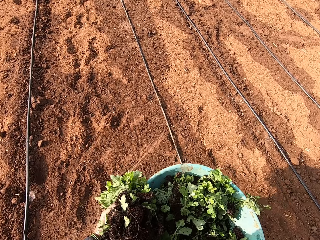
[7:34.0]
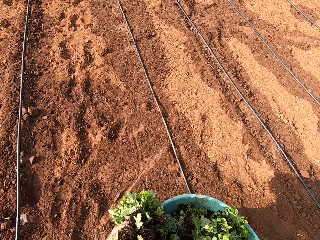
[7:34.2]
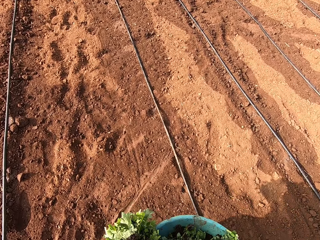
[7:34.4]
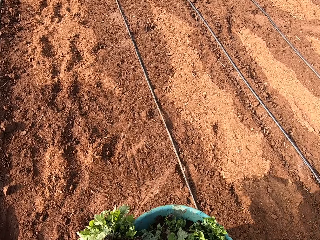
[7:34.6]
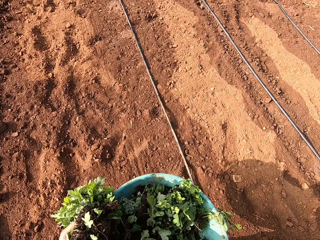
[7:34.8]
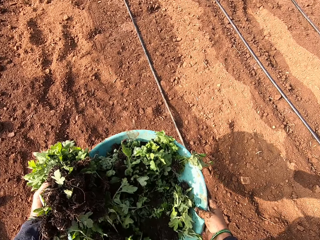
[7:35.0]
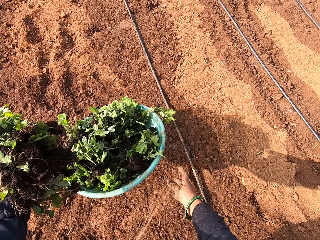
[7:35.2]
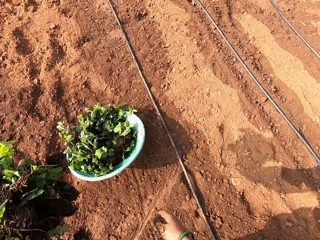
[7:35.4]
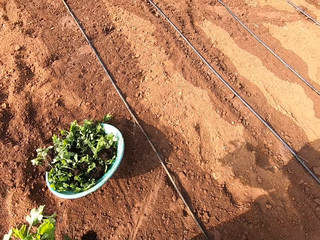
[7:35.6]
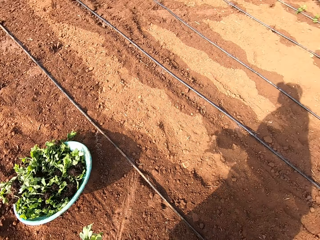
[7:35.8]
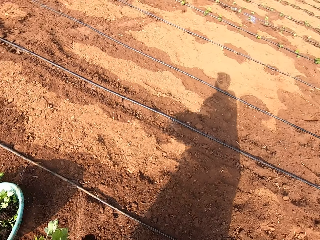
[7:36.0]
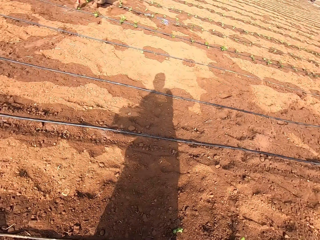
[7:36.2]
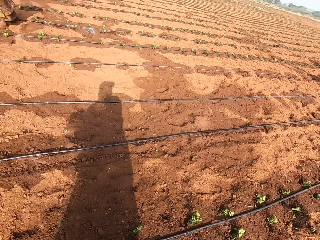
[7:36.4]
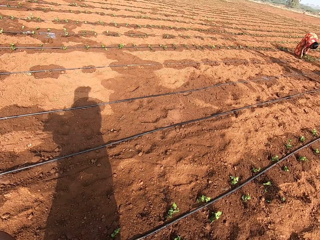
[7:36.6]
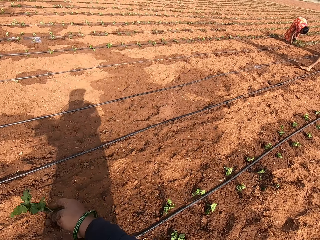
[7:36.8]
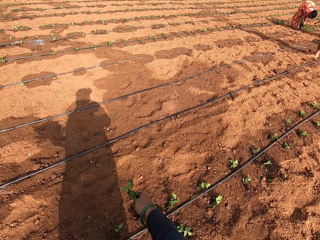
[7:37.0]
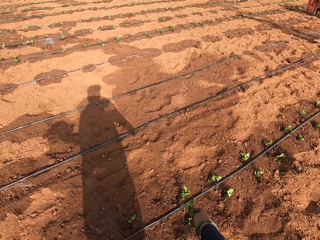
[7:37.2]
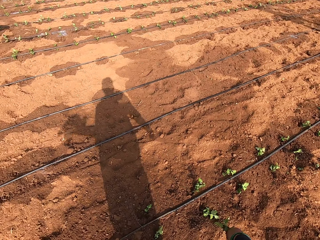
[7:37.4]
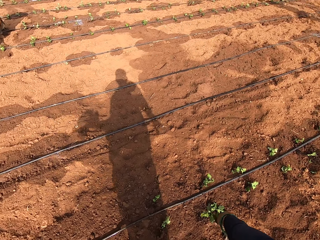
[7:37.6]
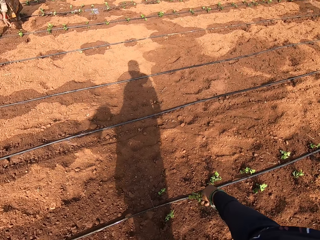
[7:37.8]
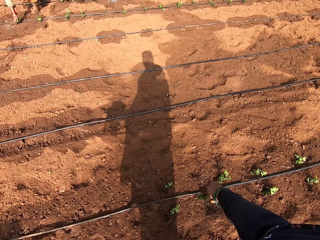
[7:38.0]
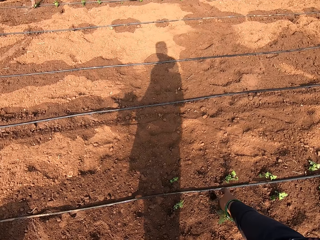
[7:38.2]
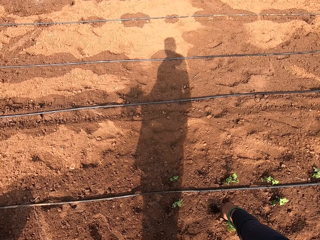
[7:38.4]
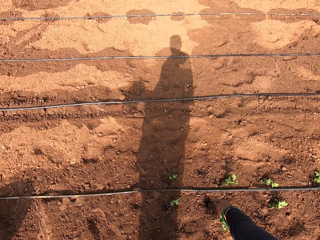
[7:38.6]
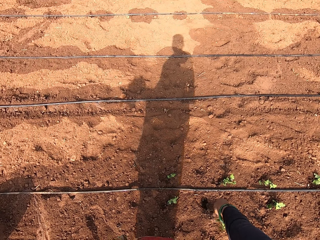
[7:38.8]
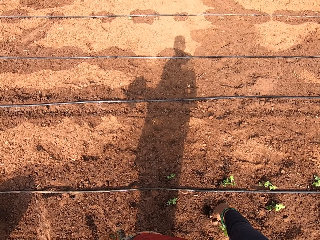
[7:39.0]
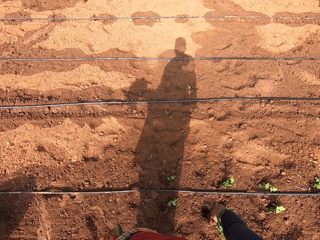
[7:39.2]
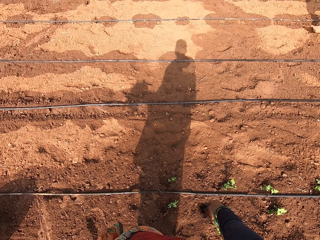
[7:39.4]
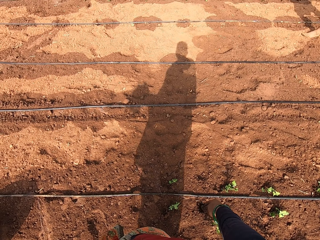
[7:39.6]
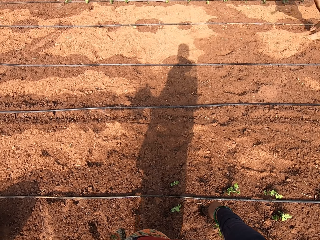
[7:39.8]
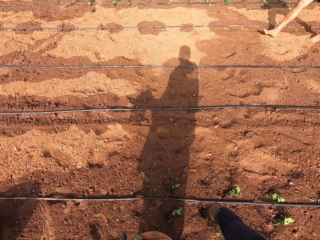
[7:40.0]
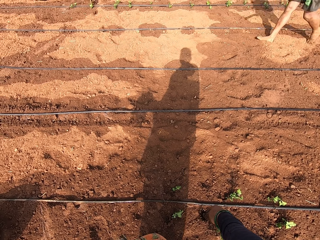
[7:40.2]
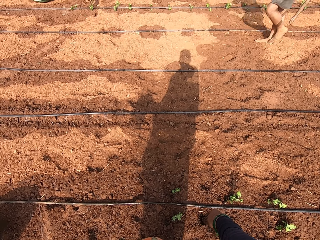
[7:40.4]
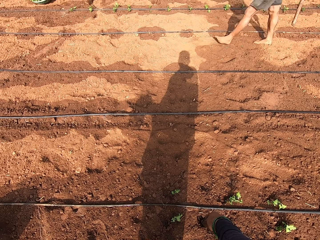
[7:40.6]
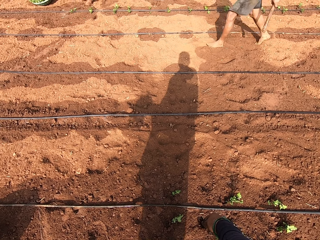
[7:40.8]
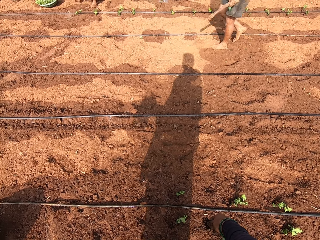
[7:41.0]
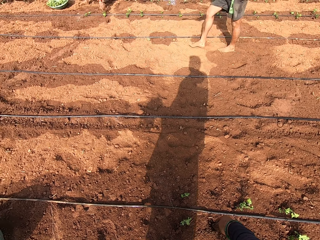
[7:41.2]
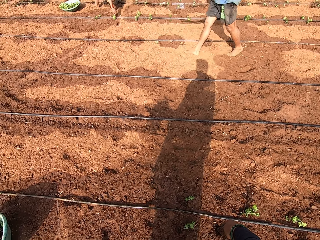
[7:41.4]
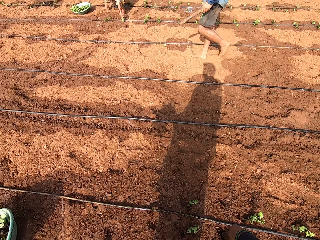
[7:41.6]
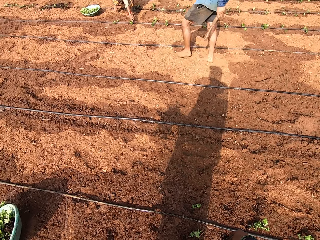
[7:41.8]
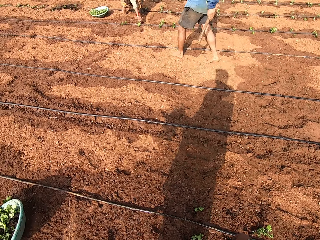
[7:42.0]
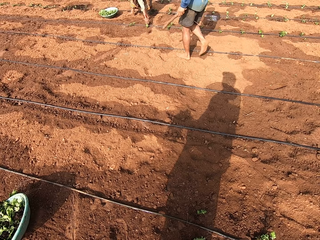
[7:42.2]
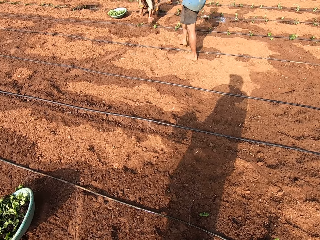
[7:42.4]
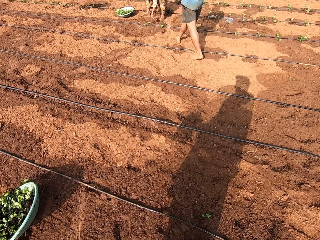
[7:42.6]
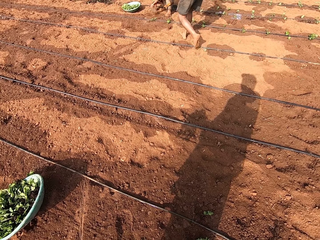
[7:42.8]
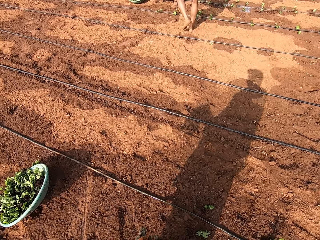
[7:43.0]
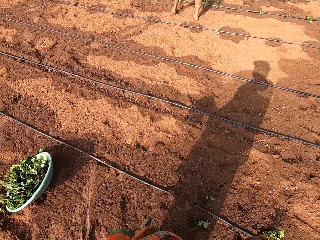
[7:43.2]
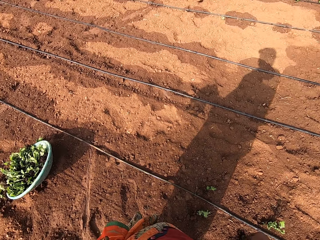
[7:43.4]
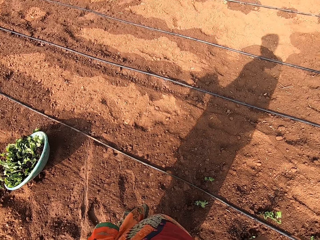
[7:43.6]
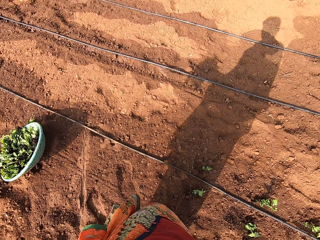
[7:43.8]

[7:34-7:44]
The camera wearer drops the bowl of plants in both hands on the ground. A man walks across the field.

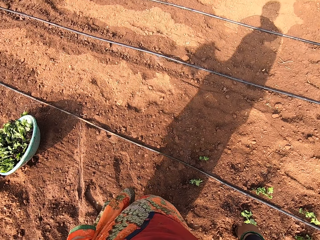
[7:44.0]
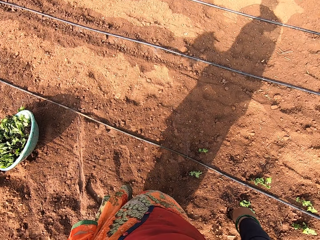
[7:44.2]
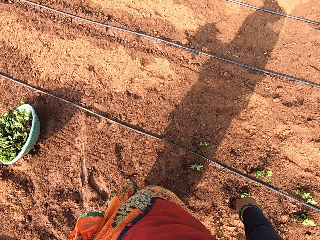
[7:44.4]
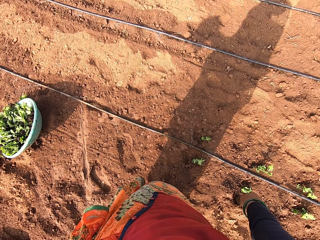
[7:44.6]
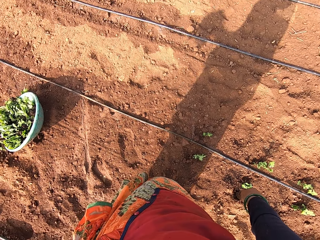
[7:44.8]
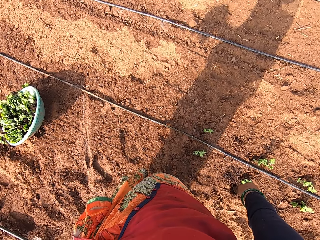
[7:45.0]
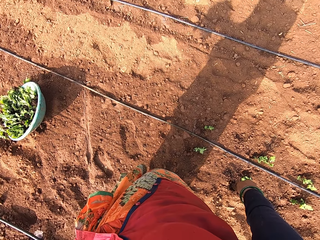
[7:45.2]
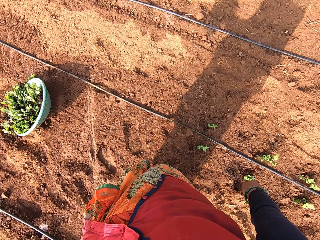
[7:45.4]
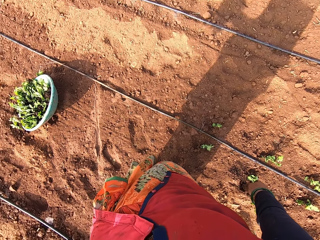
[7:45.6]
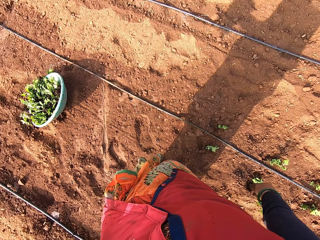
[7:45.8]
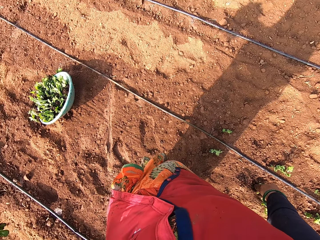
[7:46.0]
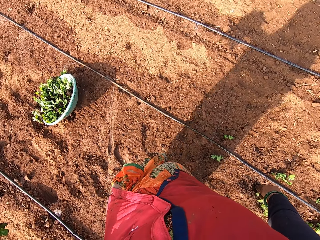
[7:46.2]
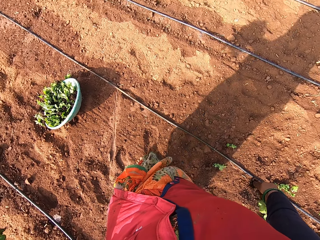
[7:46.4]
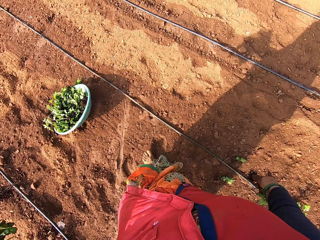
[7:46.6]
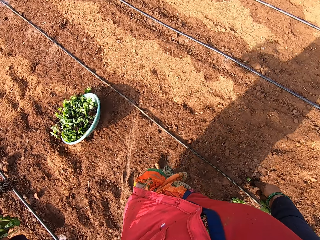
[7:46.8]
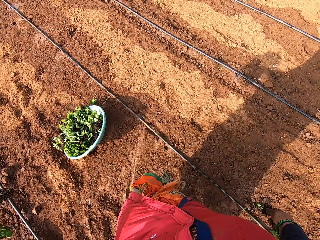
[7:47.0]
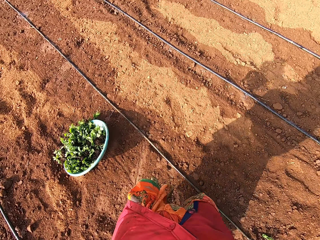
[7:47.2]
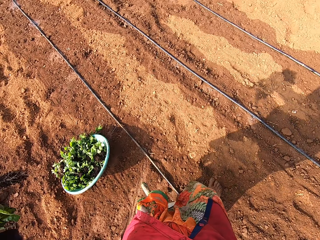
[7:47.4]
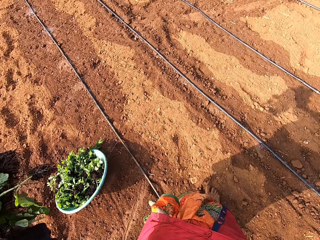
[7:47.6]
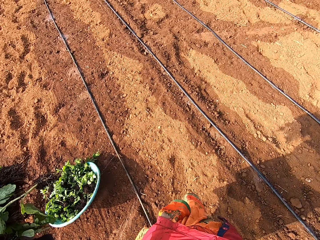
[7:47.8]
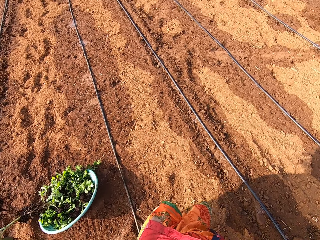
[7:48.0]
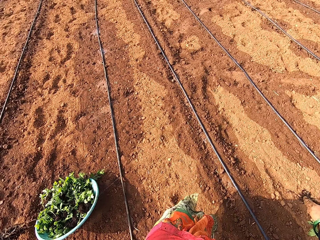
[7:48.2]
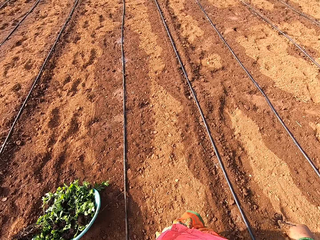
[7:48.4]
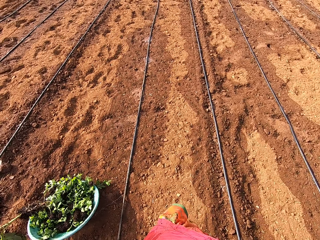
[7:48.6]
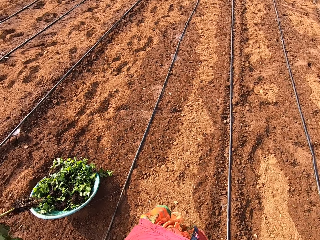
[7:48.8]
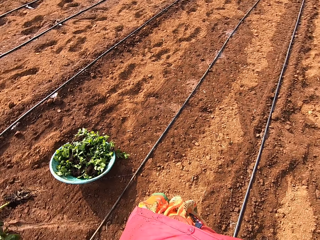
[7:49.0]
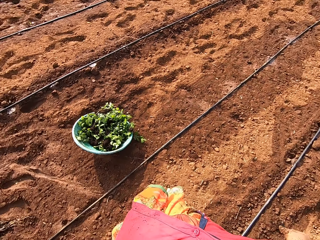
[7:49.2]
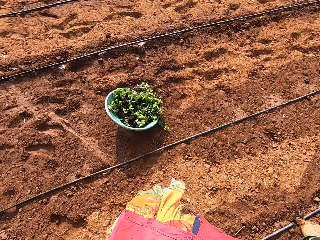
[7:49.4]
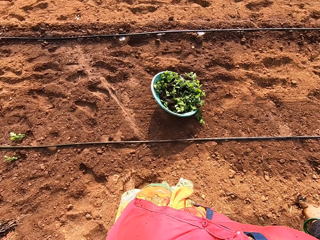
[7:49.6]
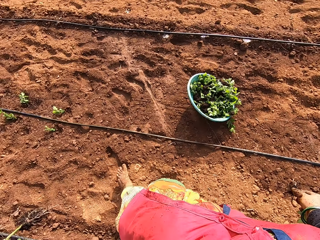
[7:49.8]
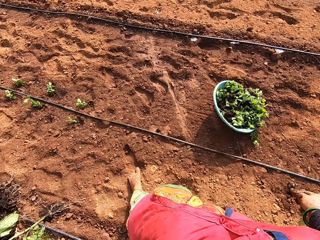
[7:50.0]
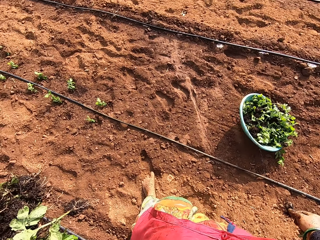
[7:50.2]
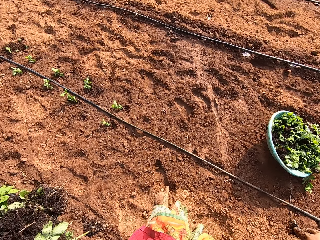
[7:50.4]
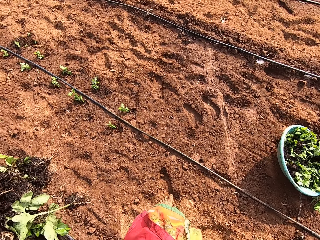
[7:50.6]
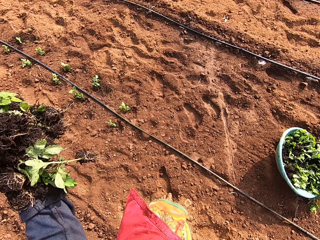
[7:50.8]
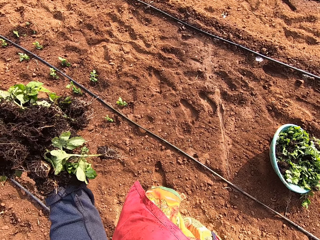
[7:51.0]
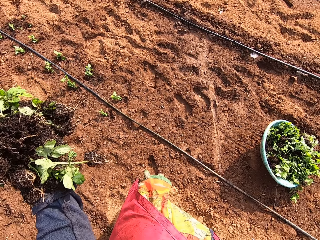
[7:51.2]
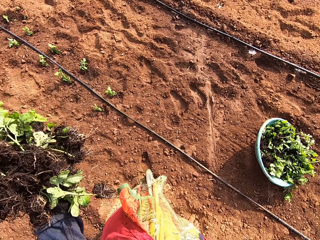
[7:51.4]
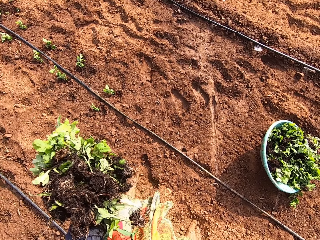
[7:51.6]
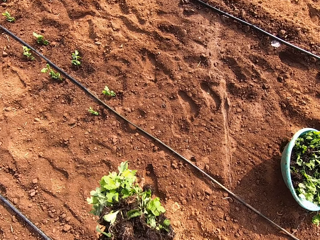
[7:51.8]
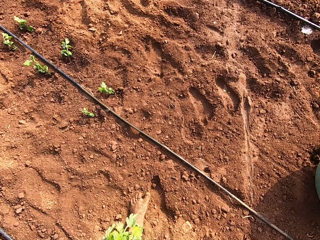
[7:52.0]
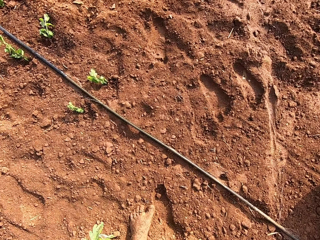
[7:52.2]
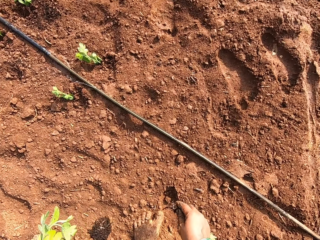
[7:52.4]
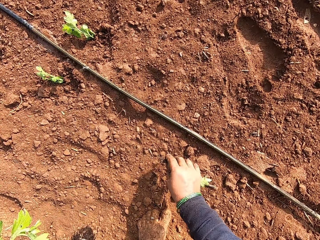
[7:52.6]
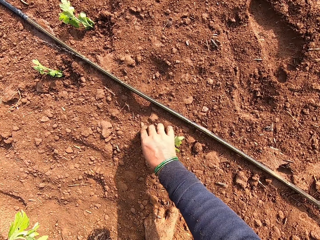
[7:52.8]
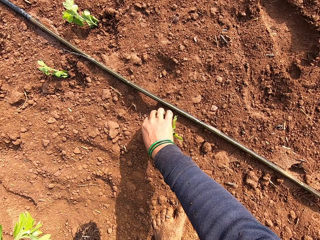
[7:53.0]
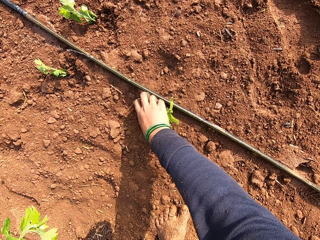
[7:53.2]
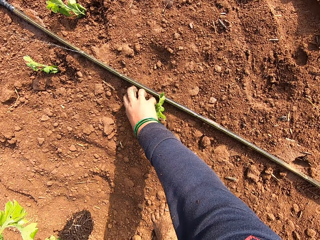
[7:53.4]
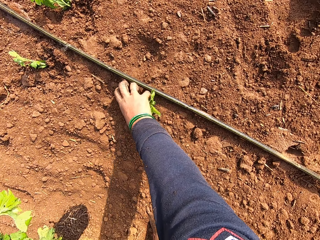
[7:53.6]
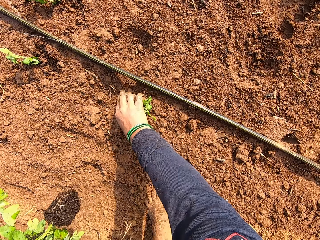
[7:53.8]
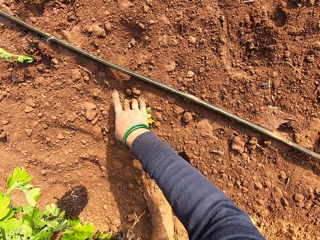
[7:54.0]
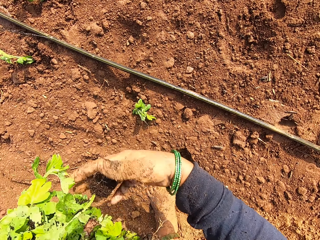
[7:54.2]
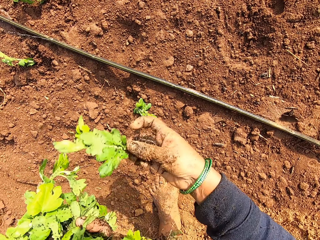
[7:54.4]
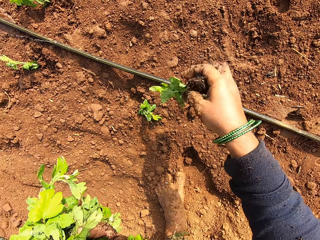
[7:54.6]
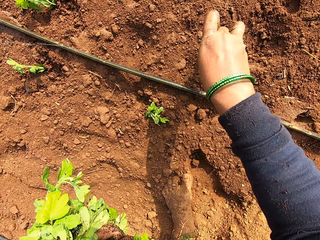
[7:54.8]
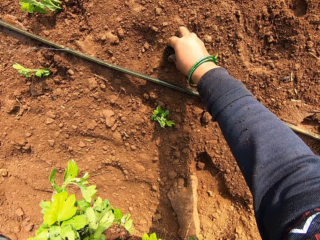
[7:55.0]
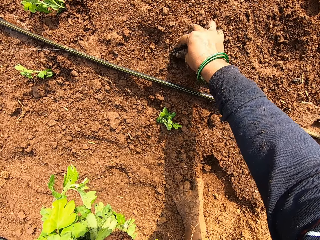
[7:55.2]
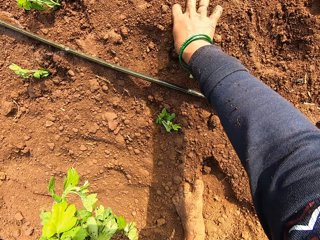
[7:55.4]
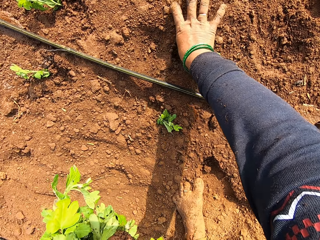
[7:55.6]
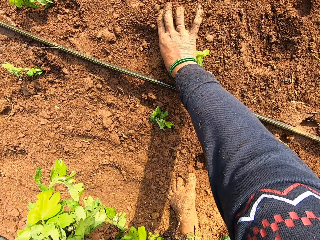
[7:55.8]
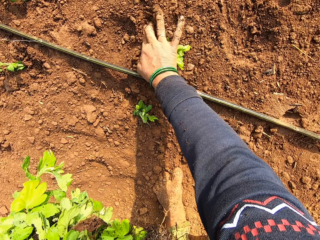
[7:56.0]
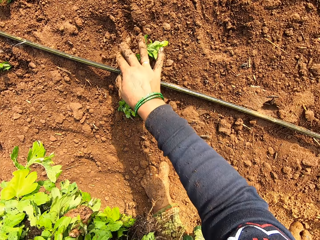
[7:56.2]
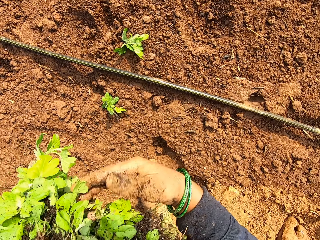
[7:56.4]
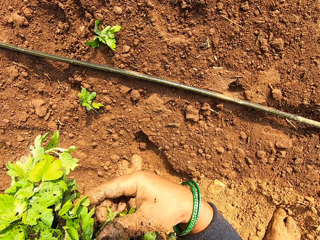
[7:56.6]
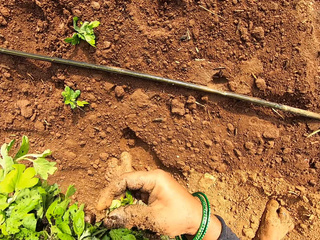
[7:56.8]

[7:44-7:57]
The camera wearer walks across the field. She inserts a plant in her right hand into the ground with her right thumb. She takes a plant from her left hand with her right hand. She inserts the plant in her right hand into the ground with her right thumb.
